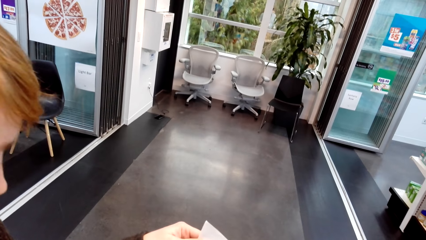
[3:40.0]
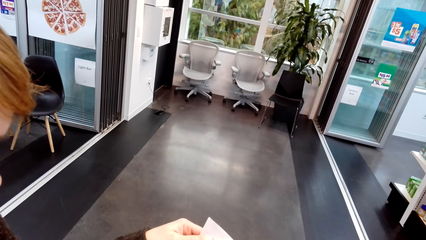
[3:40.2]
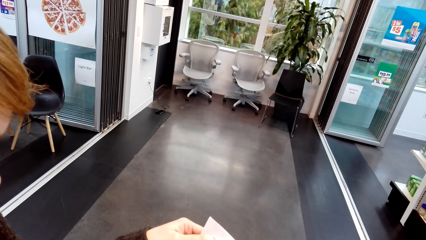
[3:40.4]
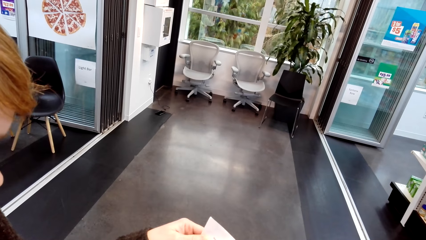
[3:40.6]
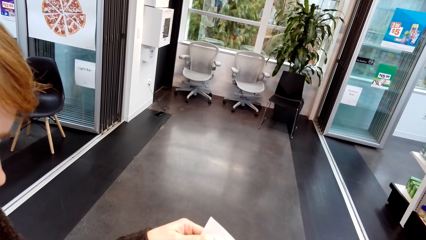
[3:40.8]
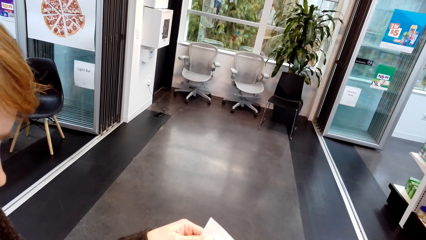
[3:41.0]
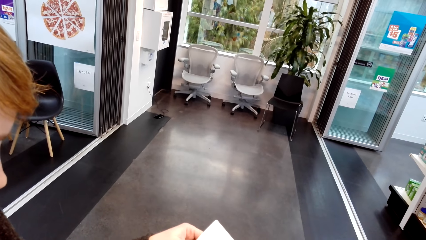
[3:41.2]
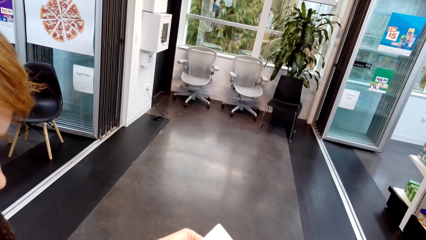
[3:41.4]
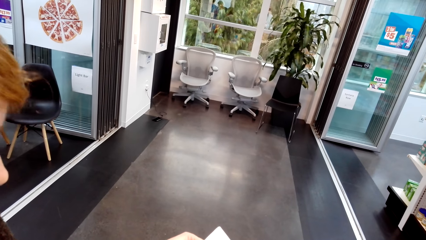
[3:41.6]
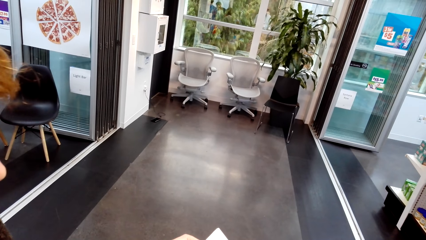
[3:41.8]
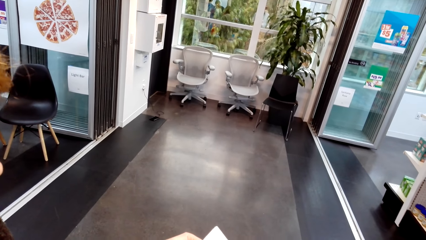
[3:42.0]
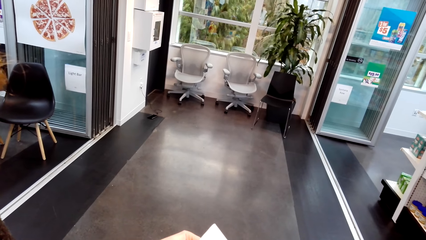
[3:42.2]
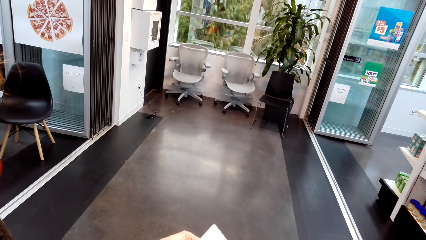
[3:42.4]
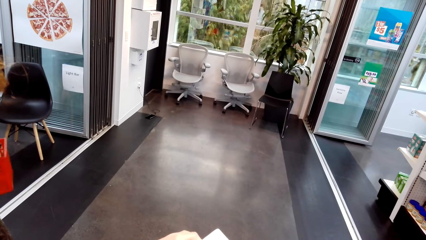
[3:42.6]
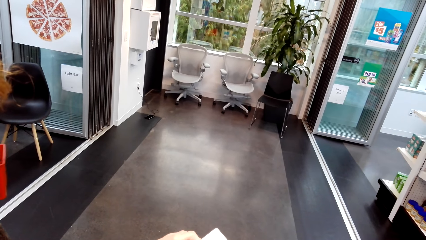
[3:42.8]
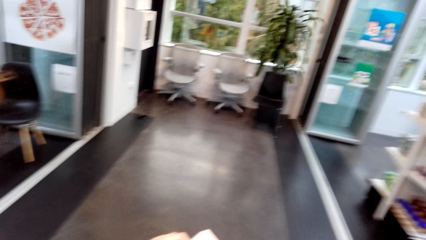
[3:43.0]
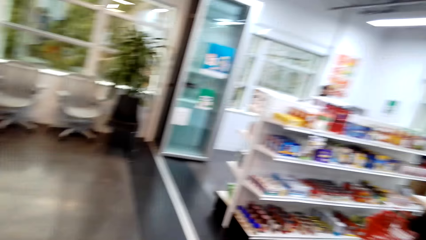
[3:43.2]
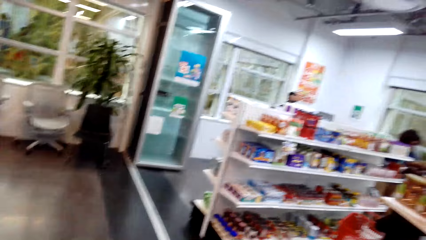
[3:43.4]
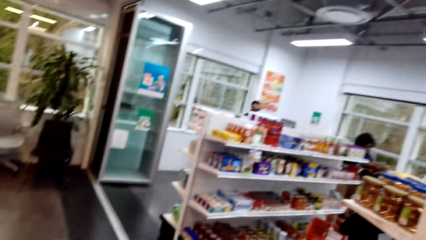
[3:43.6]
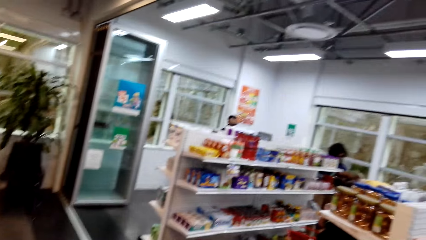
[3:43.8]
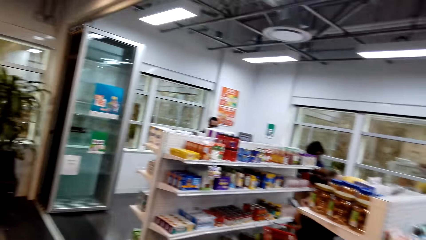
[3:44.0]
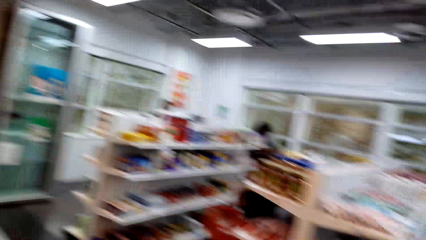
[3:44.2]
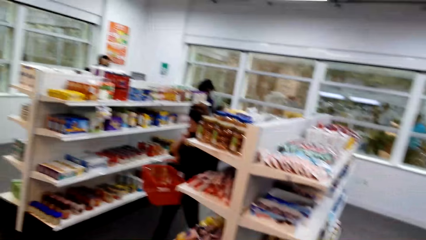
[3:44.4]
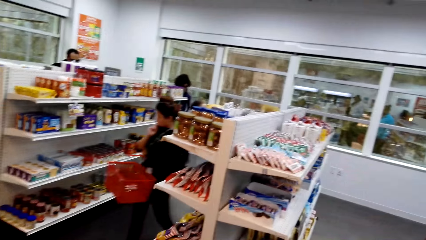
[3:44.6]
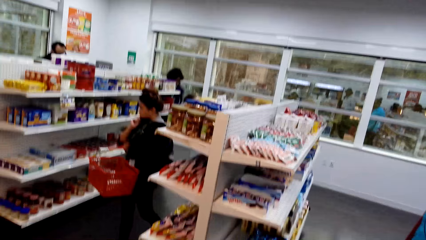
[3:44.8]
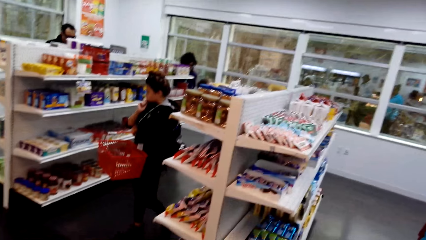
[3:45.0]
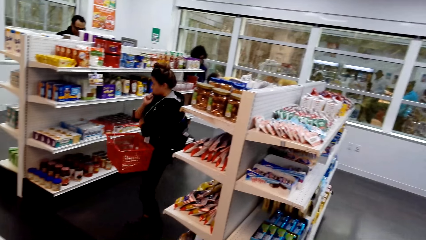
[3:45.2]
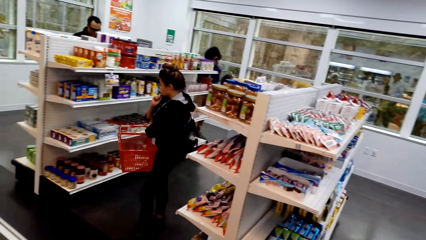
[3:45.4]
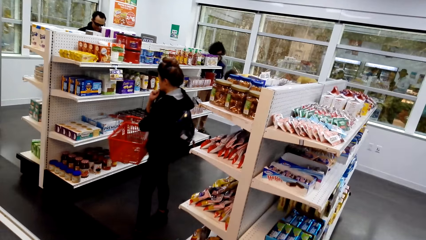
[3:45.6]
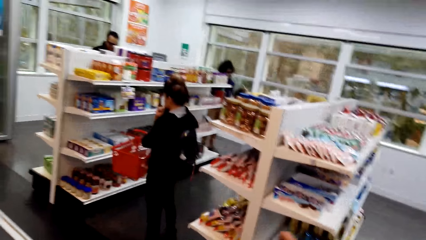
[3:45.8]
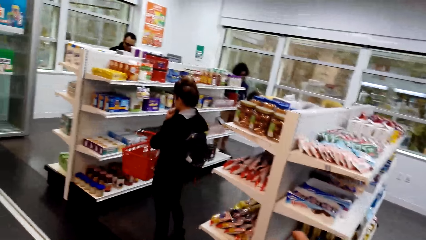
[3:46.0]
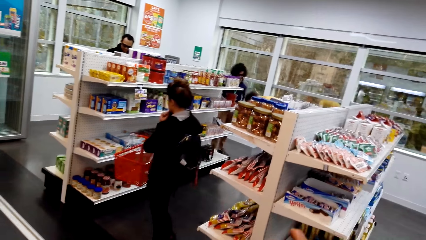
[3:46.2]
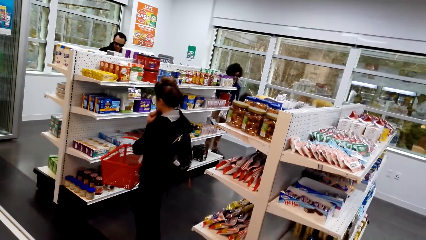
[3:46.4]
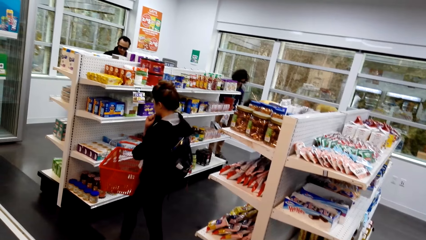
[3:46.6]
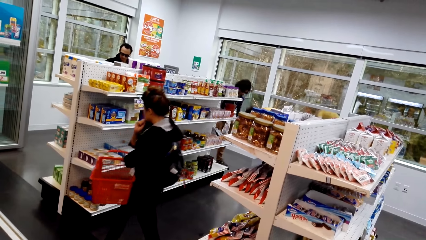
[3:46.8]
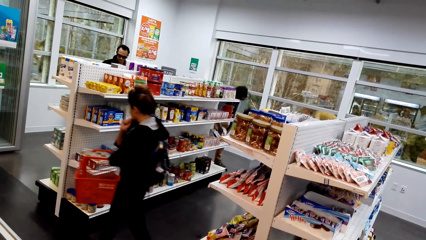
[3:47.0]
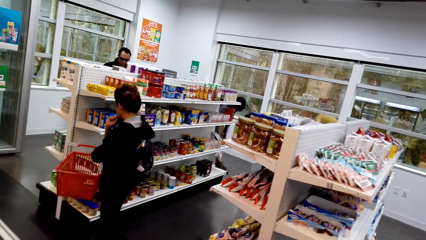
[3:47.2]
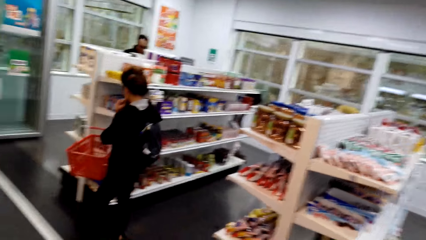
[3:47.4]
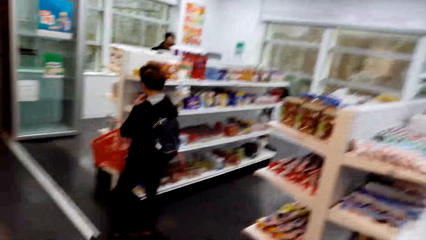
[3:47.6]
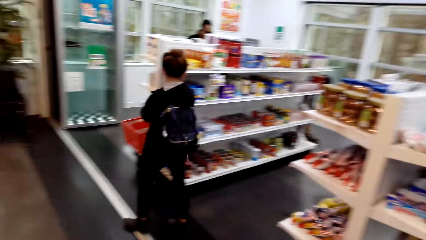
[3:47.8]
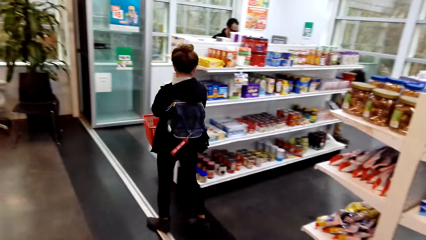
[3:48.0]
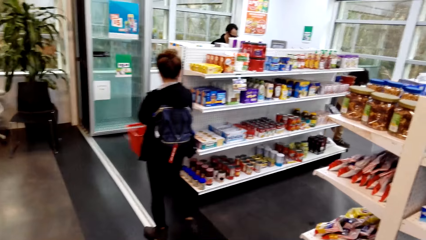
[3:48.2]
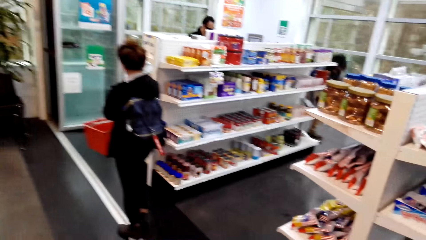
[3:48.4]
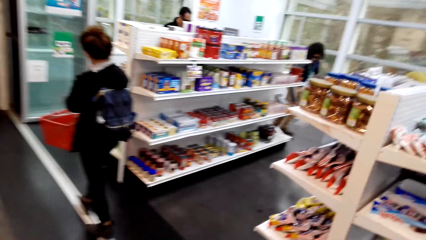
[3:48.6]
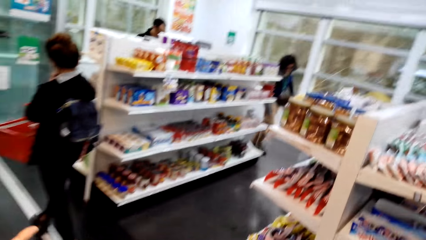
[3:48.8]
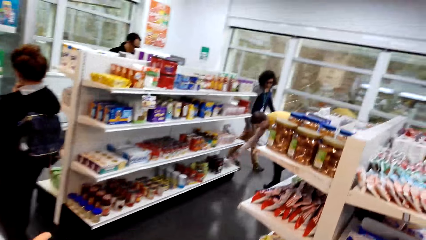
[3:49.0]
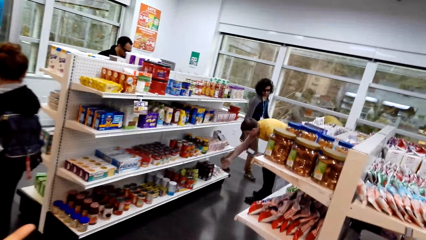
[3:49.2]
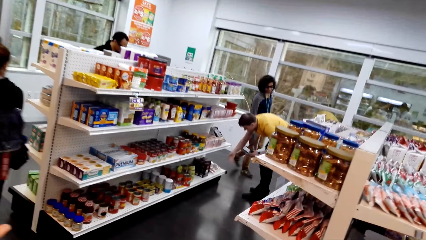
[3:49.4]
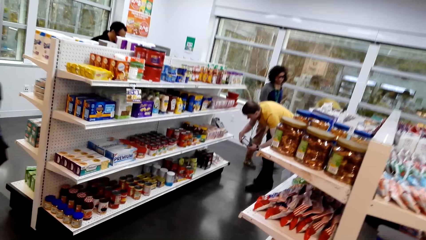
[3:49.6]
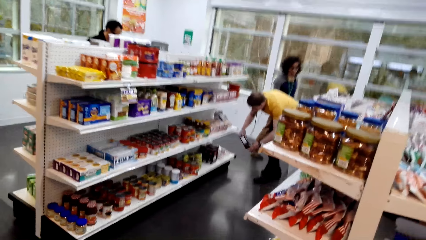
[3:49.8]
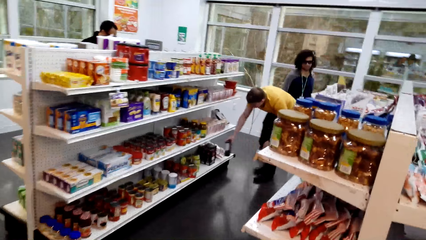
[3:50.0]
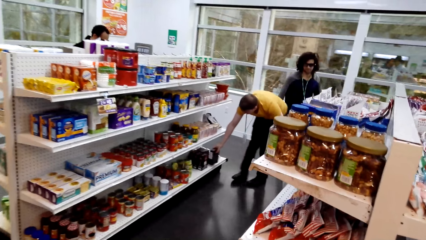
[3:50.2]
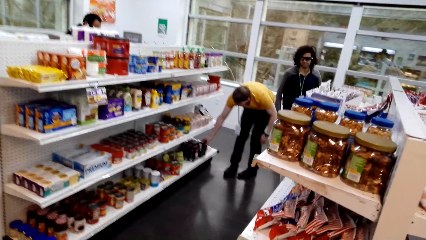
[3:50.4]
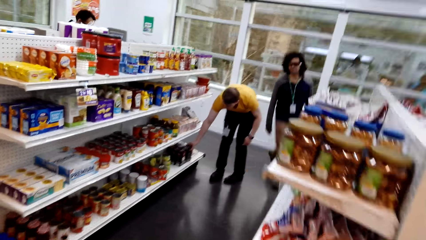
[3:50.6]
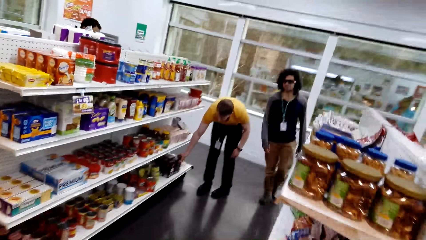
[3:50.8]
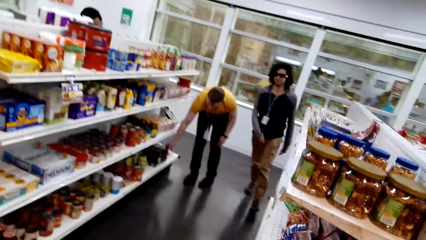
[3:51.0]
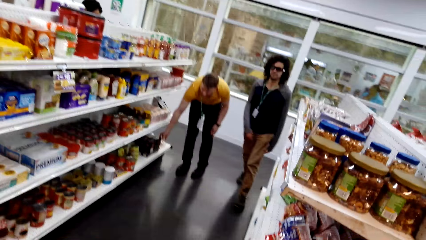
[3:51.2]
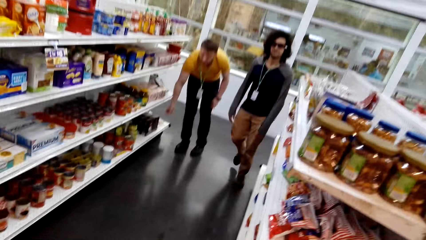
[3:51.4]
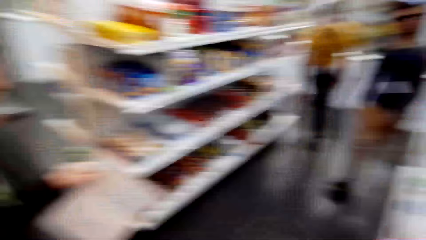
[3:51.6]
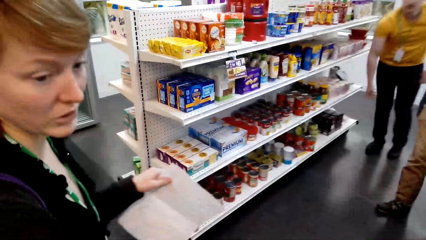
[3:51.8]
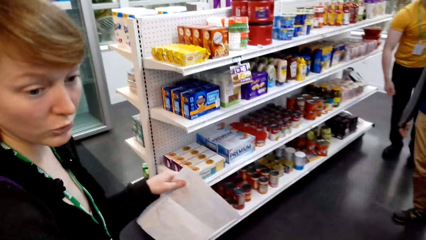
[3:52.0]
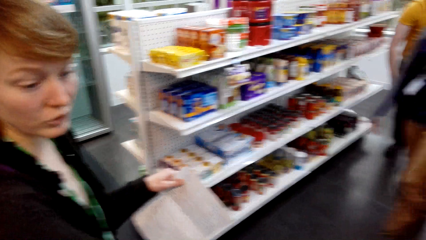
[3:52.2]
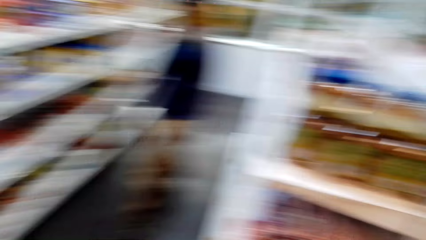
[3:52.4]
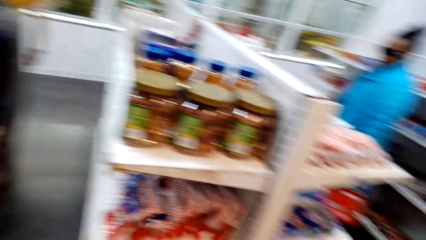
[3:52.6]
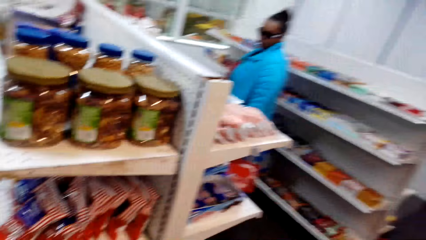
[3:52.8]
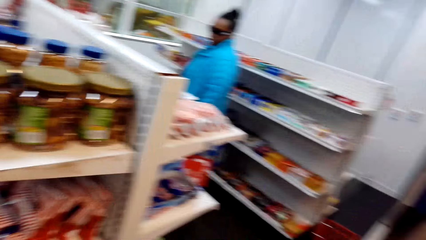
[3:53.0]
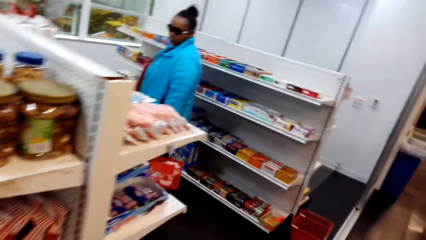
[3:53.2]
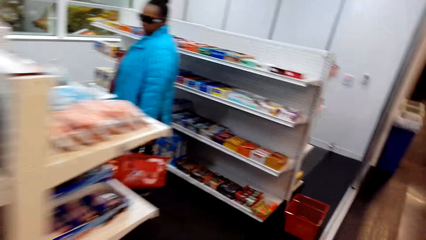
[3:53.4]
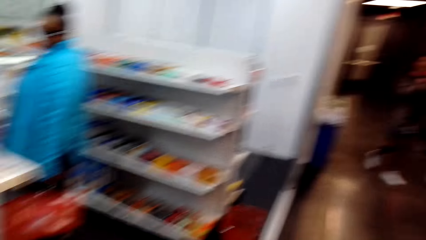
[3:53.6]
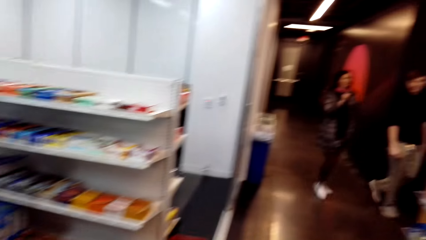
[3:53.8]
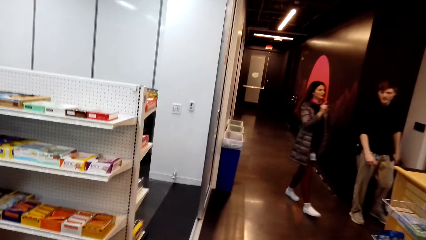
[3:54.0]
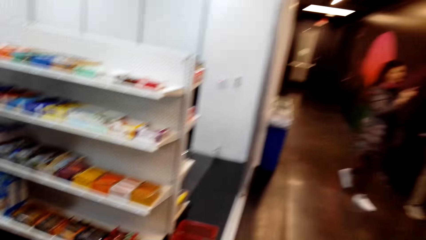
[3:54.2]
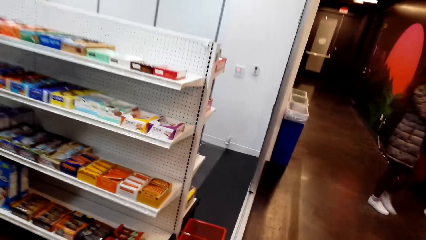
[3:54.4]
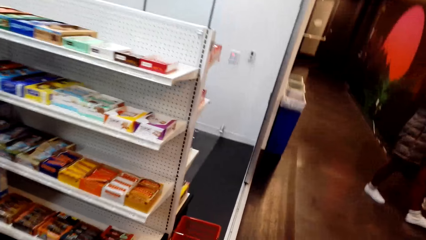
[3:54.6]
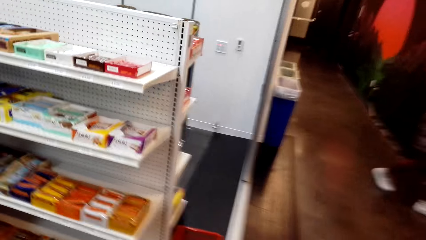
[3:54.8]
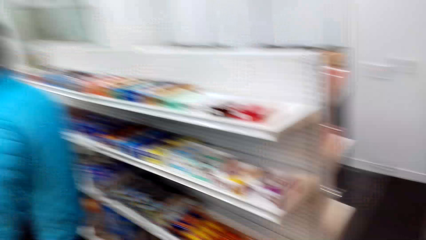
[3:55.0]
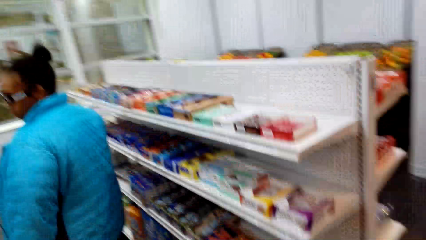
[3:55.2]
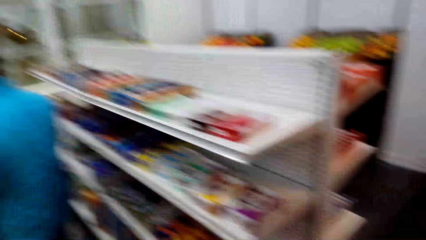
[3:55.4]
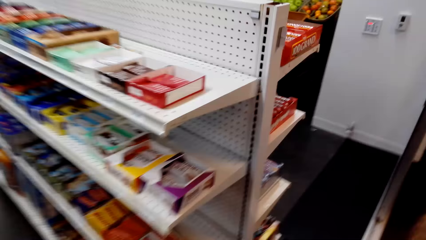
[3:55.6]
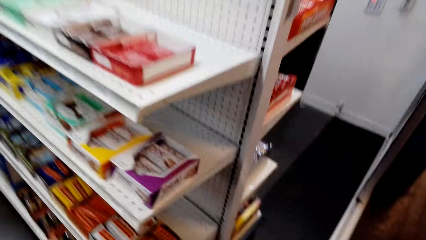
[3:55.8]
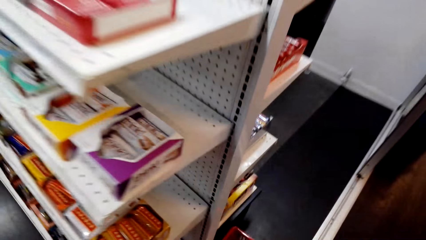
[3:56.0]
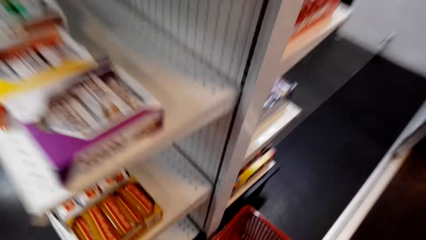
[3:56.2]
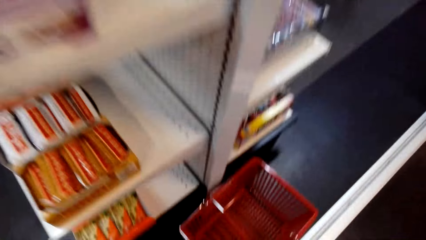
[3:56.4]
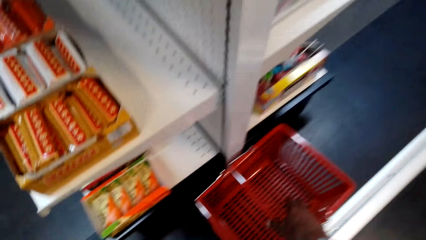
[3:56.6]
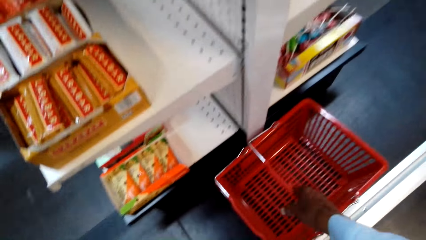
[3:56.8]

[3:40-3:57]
Someone reads the paper. The camera wearer looks around. They look around again, walk around, and talk with a lady.
